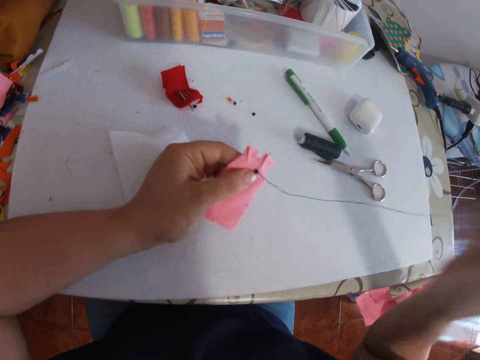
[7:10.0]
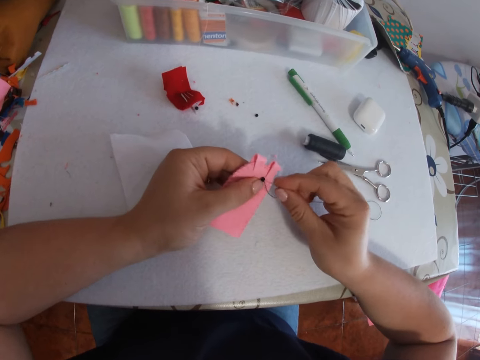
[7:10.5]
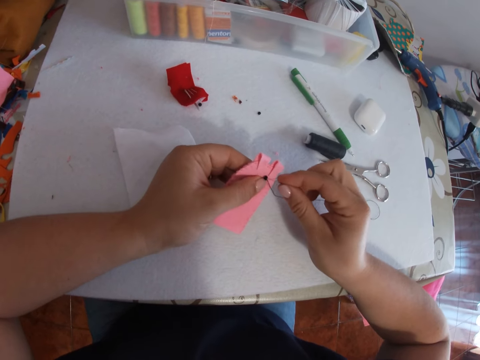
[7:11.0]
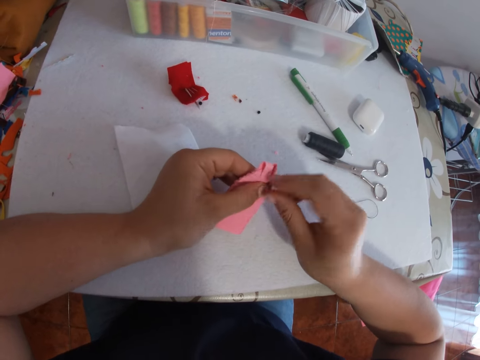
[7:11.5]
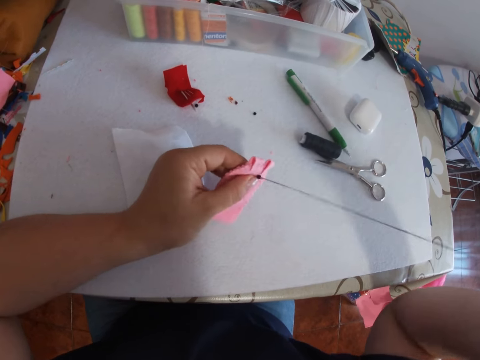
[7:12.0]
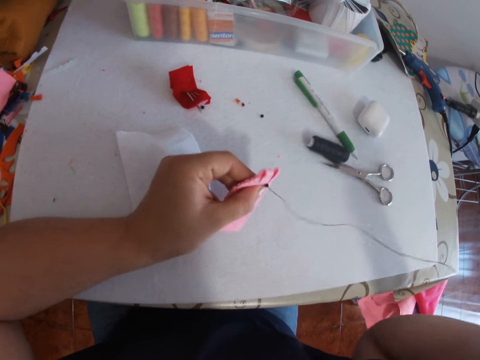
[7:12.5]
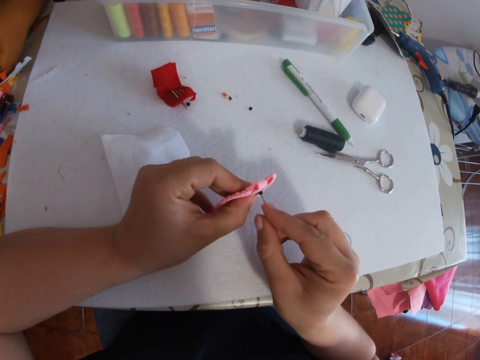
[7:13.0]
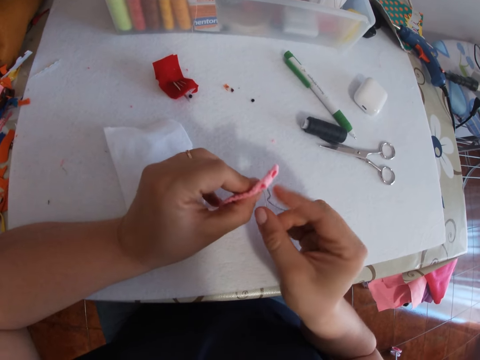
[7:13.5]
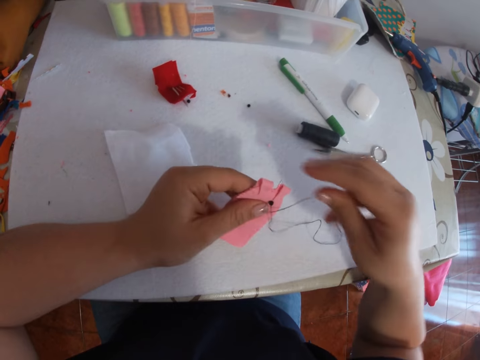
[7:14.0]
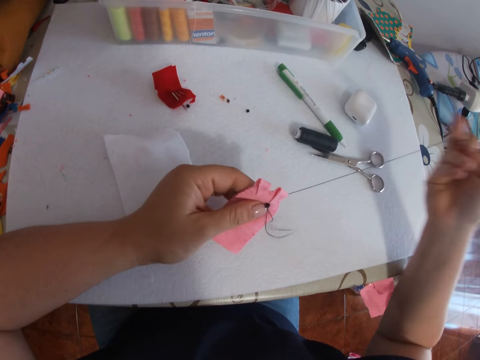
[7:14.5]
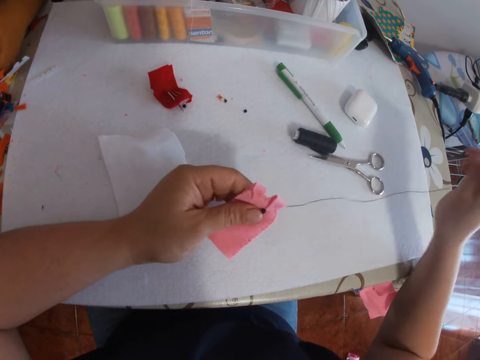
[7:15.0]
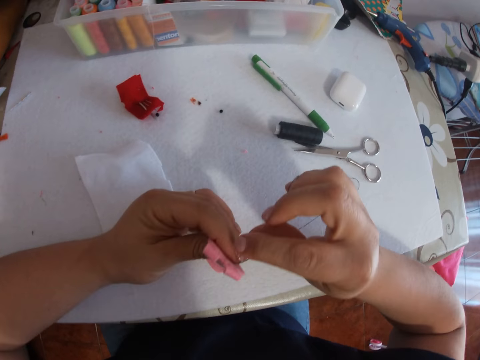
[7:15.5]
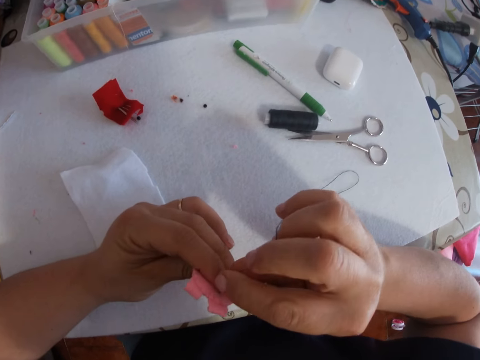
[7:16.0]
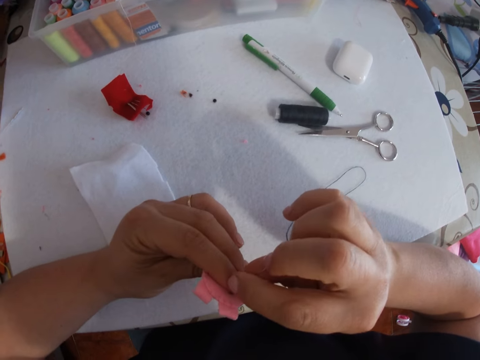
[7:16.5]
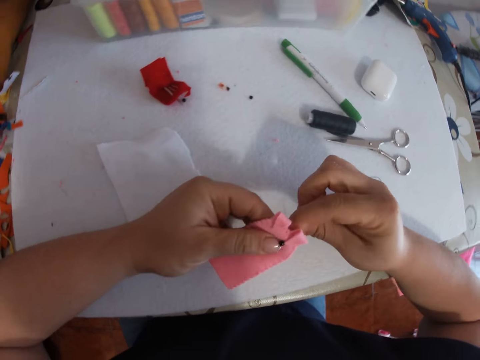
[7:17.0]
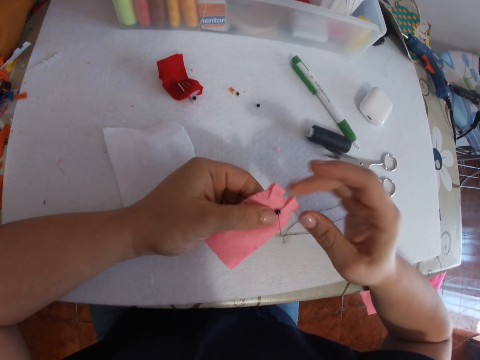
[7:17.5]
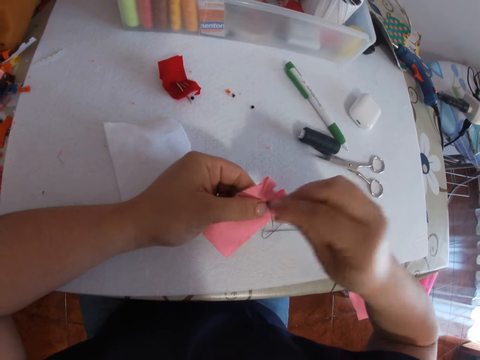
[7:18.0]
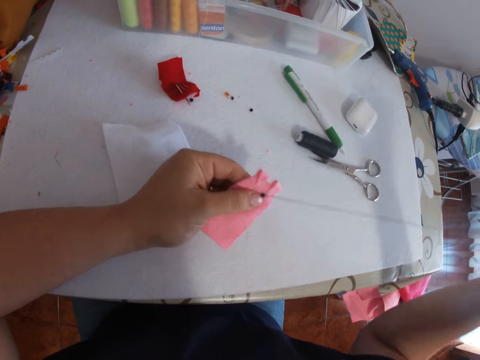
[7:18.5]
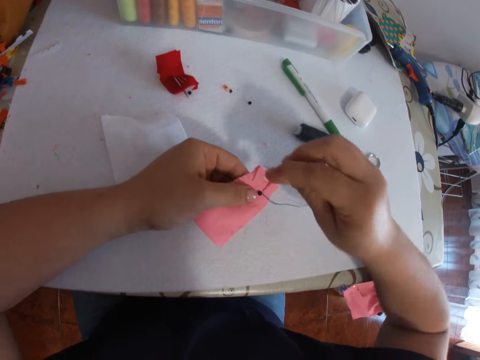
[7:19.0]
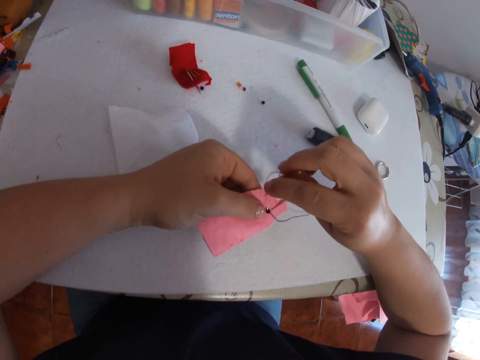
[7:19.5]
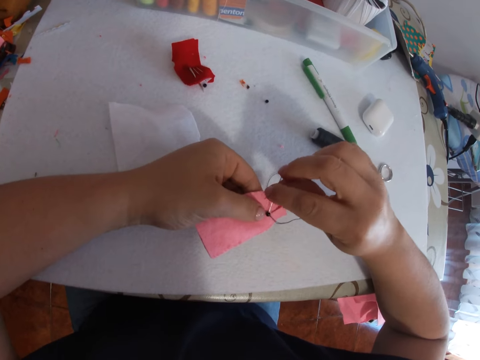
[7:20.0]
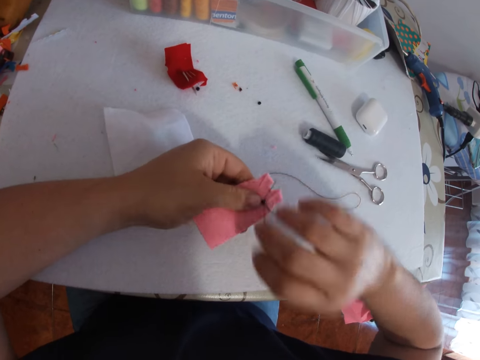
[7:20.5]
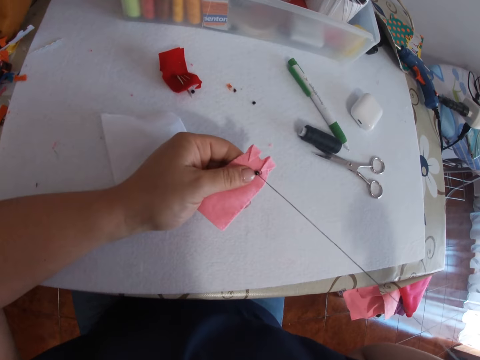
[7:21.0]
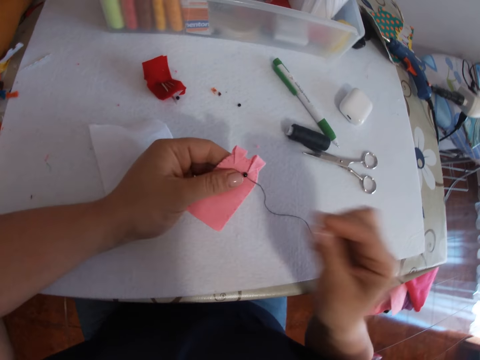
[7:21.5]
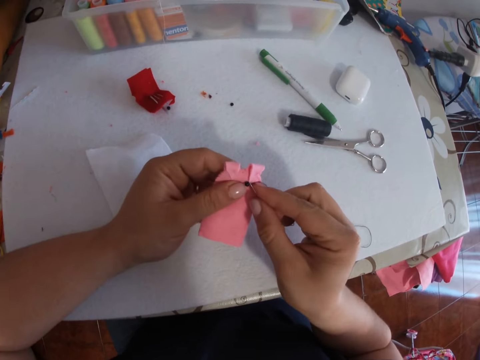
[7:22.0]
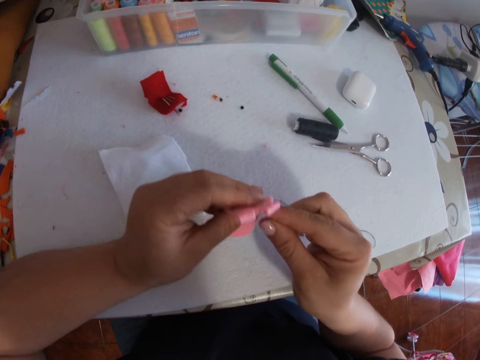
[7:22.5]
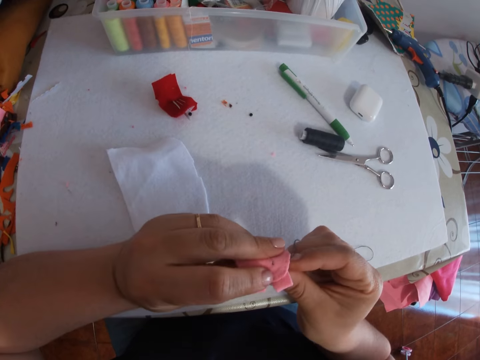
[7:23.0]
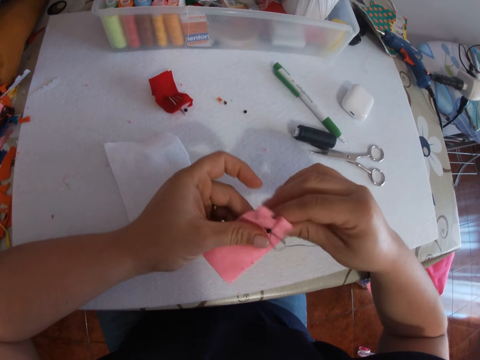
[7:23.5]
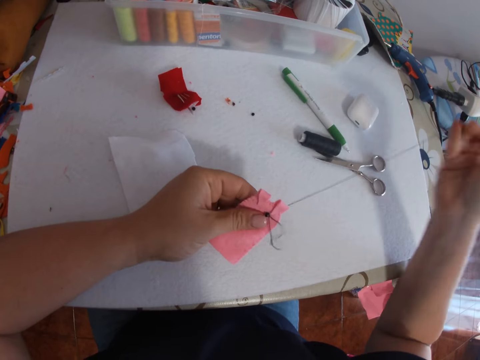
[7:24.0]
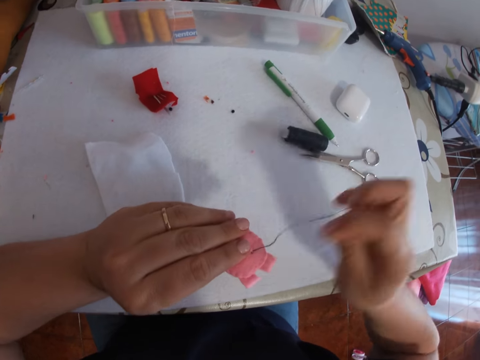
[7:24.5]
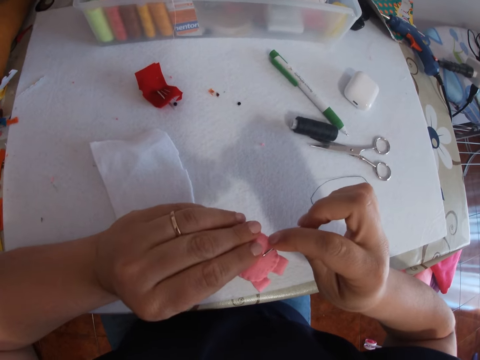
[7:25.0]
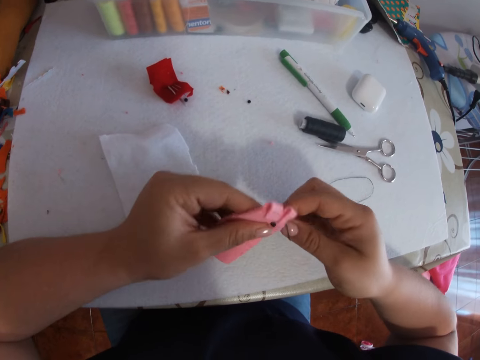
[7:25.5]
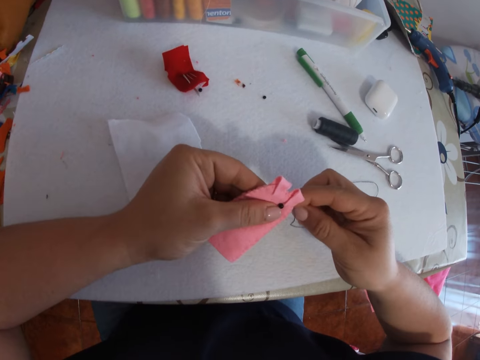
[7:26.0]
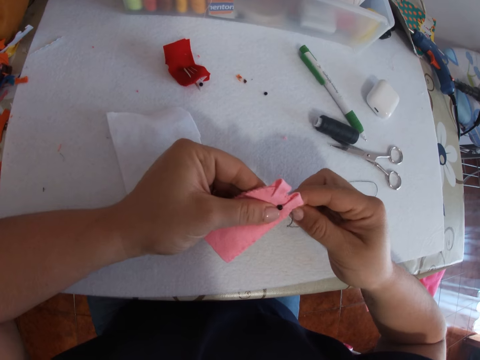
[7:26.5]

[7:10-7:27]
The camera wearer pulls the thread. They sew the felt fabric with a needle. They pull the thread. They sew the felt fabric with the needle. They pull the thread. They sew the felt fabric with the needle. They pull the thread. They sew the felt fabric with the needle. They pull the thread. They sew the felt fabric with the needle. They pull the thread. They sew the felt fabric with the needle.

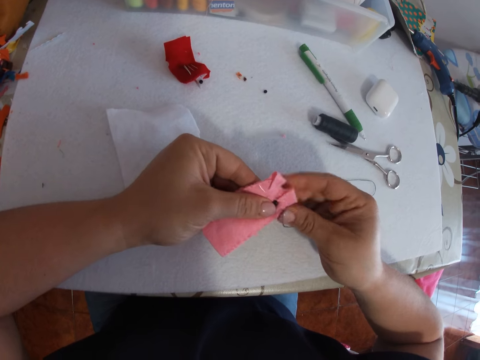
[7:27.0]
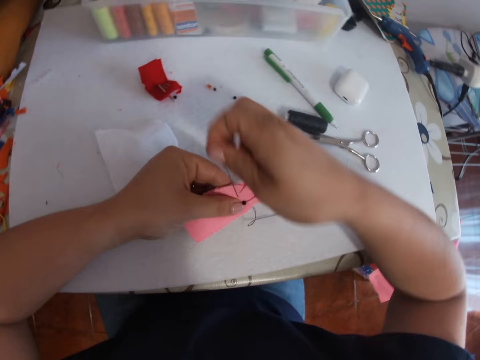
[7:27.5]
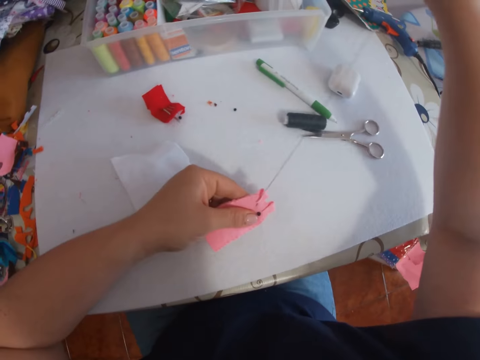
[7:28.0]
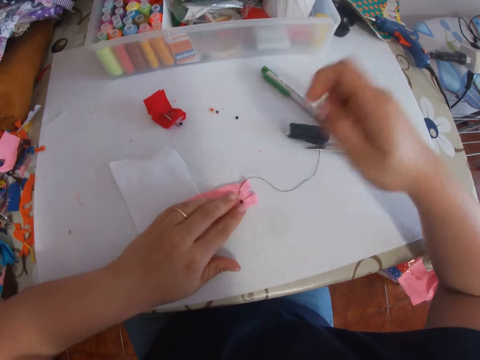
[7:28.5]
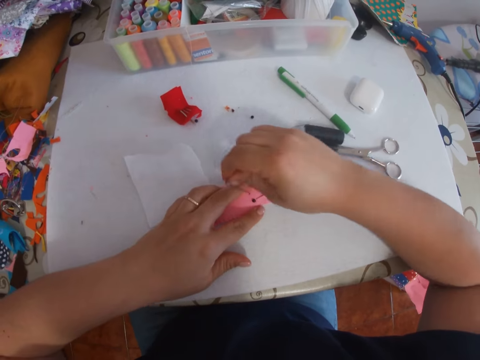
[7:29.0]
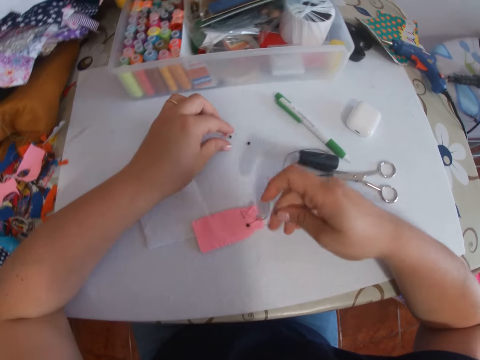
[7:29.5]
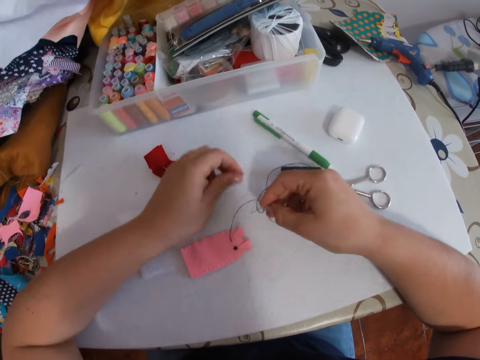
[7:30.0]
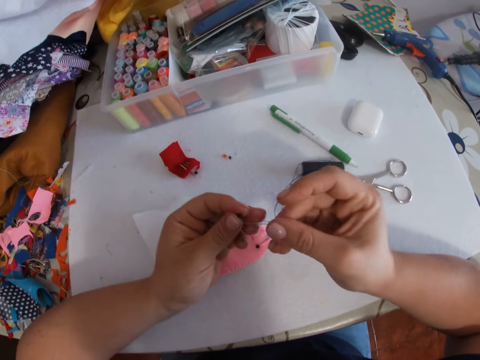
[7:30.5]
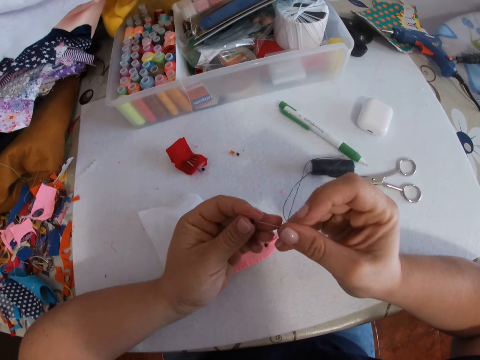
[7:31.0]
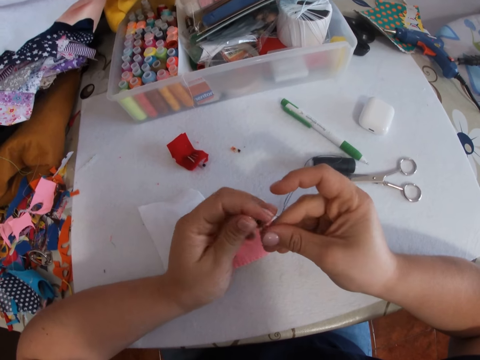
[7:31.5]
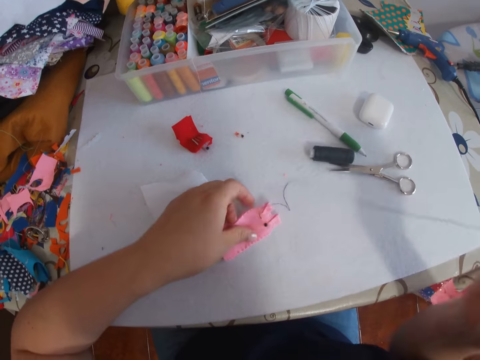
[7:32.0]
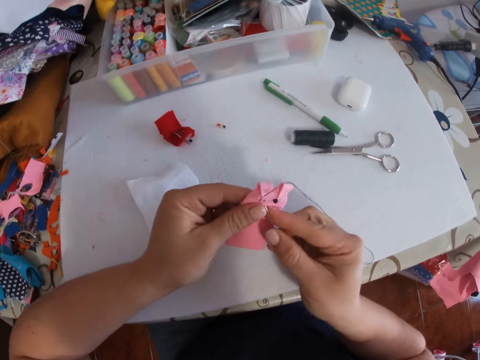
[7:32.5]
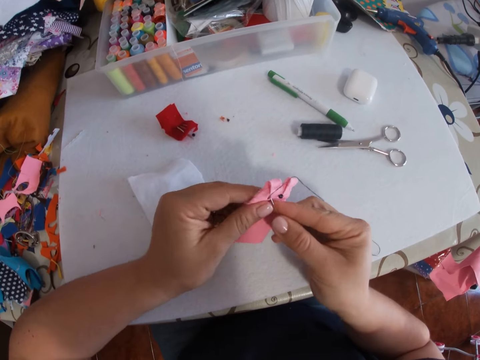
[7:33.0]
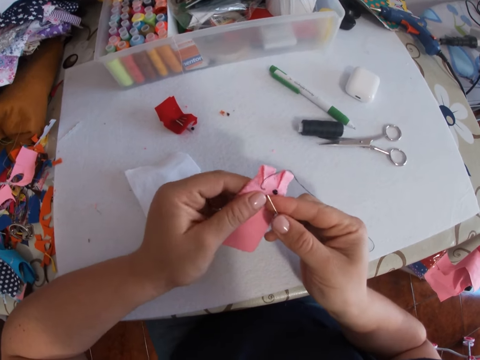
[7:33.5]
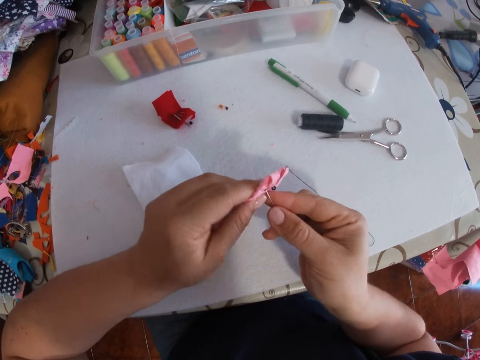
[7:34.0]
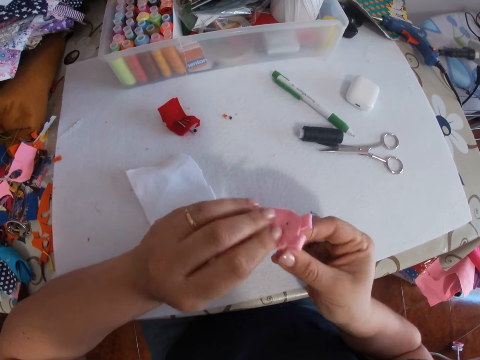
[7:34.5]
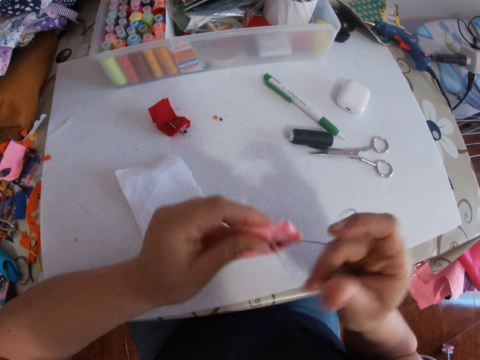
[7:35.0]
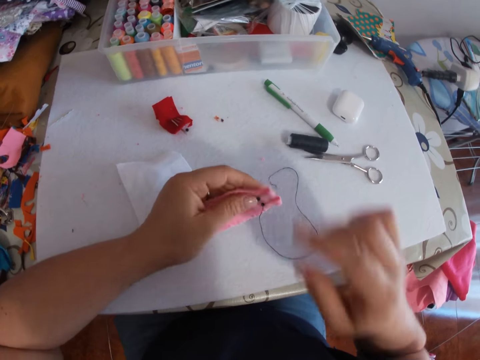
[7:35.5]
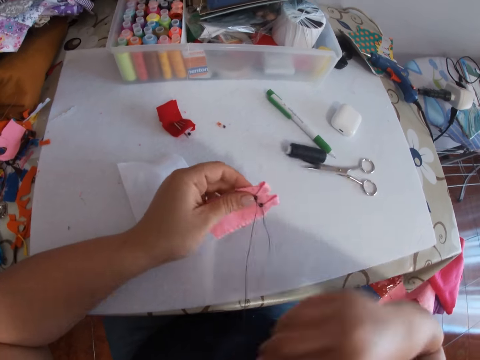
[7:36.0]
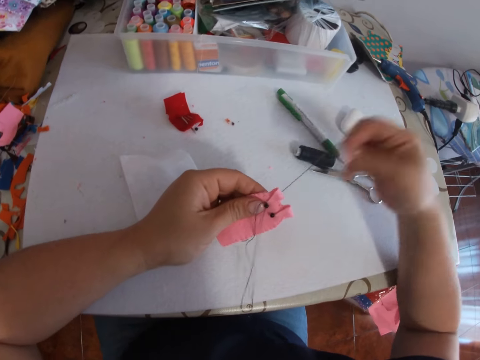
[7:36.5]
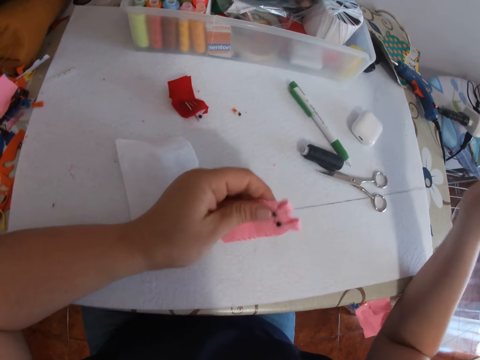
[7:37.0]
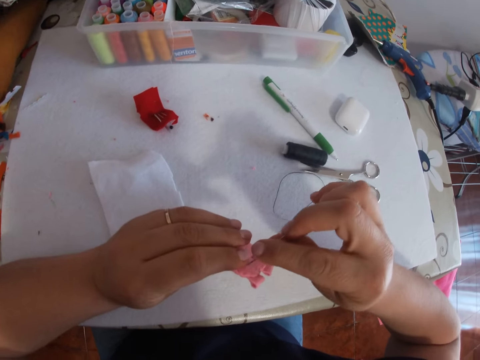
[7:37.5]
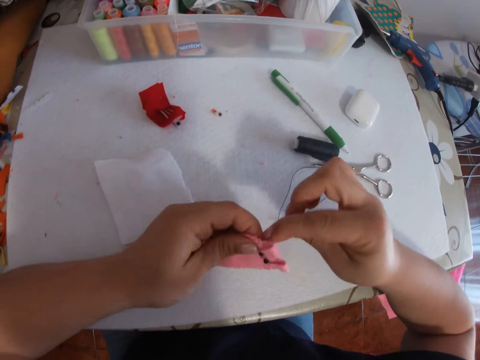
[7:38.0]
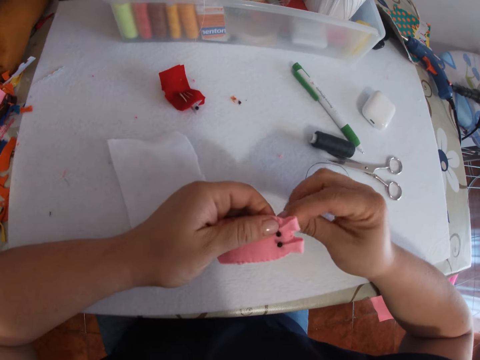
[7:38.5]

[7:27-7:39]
The camera wearer pulls the thread. He places the pink piece of fabric or felt fabric on the table with his left hand. He moves the thread sideways. He picks up the button from the table with his left hand. He puts the threaded needle into the button with his right hand. He picks up the pink piece of fabric from the table with his left hand. He tacks the button to the pink piece of fabric with the threaded needle in his right hand. He moves the thread sideways. He pulls the thread. He sews the felt fabric with the needle.
